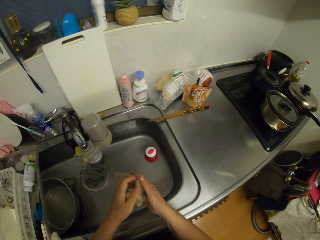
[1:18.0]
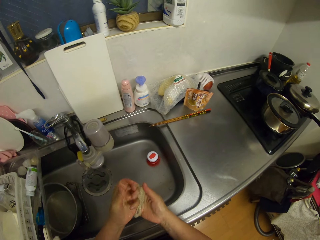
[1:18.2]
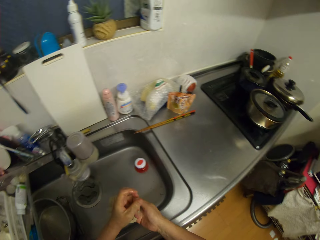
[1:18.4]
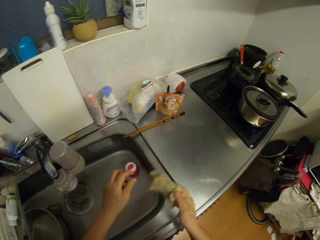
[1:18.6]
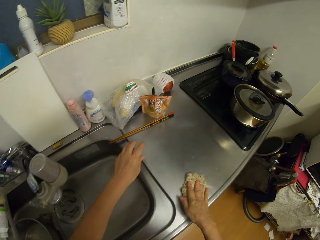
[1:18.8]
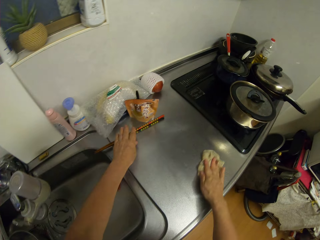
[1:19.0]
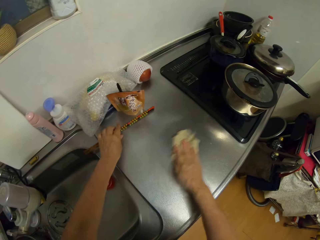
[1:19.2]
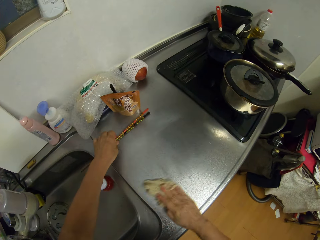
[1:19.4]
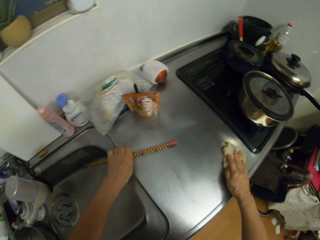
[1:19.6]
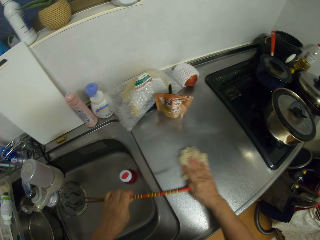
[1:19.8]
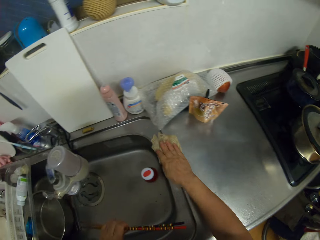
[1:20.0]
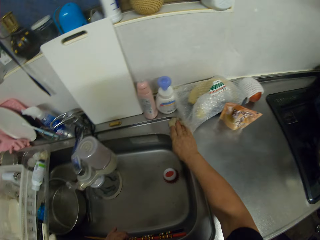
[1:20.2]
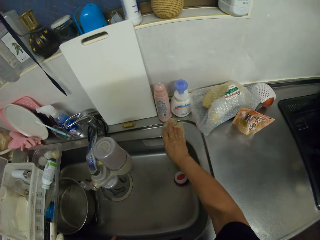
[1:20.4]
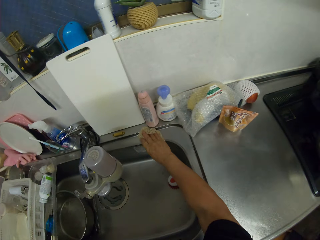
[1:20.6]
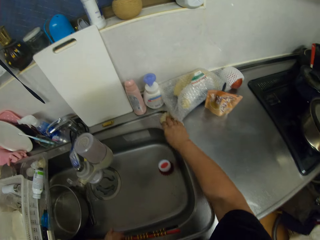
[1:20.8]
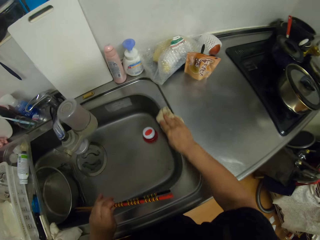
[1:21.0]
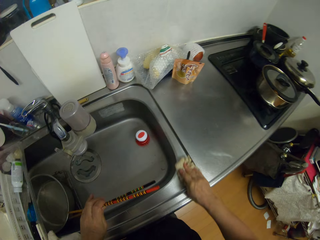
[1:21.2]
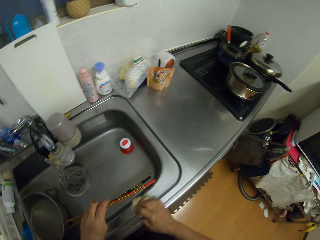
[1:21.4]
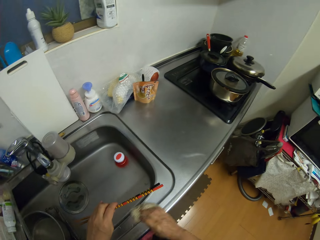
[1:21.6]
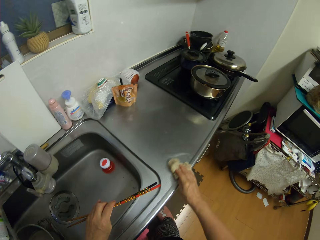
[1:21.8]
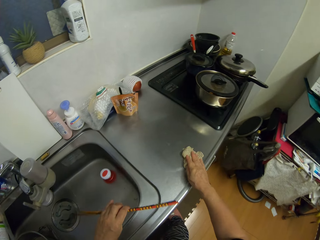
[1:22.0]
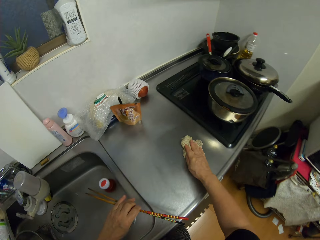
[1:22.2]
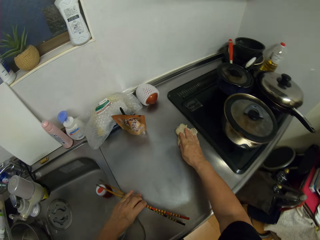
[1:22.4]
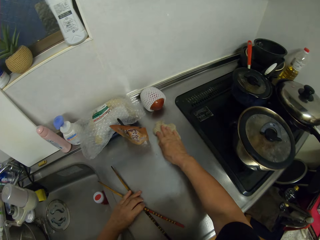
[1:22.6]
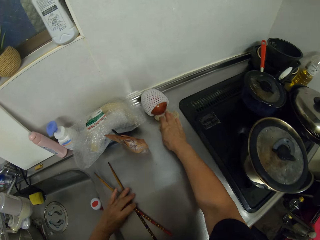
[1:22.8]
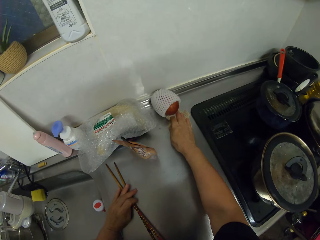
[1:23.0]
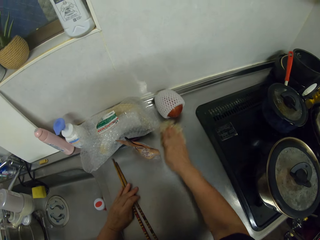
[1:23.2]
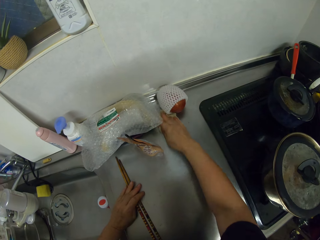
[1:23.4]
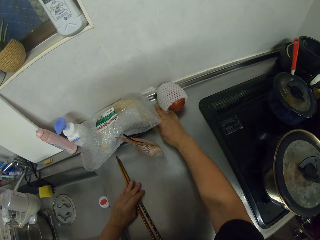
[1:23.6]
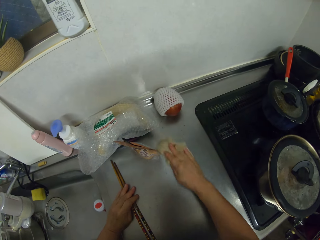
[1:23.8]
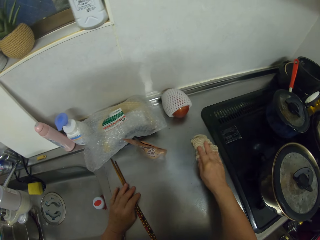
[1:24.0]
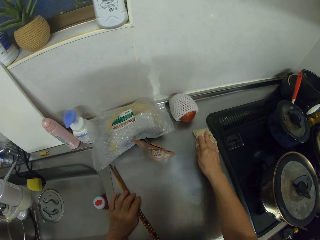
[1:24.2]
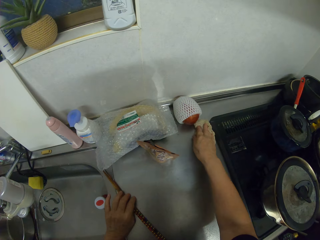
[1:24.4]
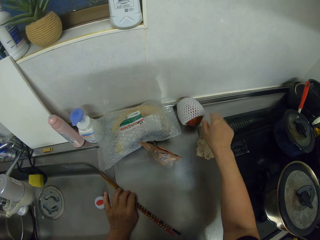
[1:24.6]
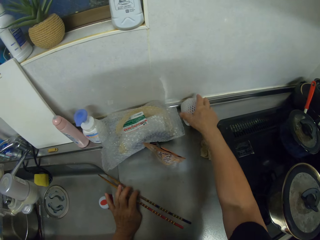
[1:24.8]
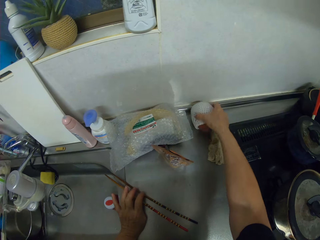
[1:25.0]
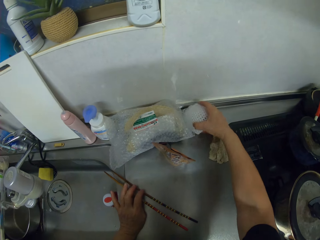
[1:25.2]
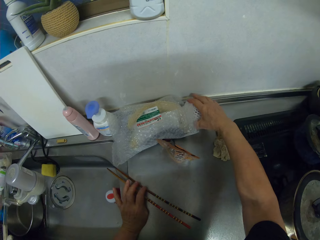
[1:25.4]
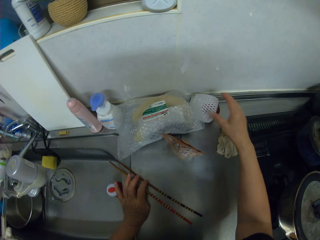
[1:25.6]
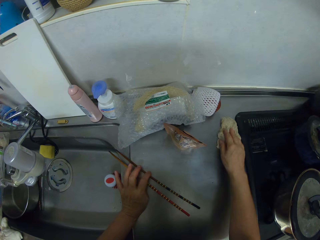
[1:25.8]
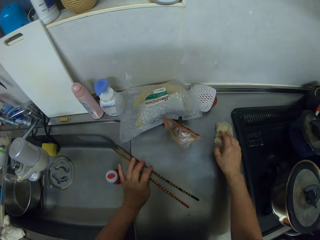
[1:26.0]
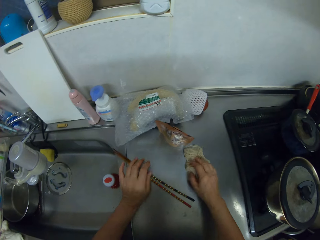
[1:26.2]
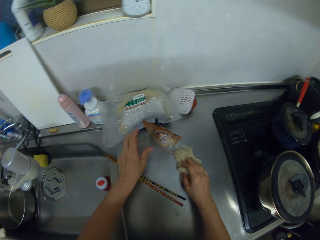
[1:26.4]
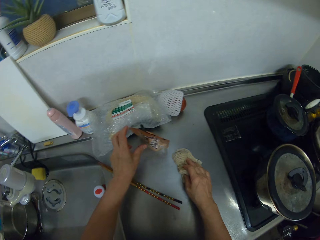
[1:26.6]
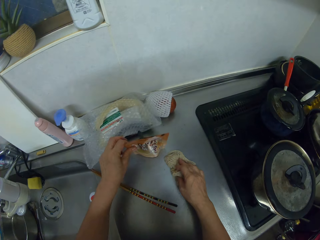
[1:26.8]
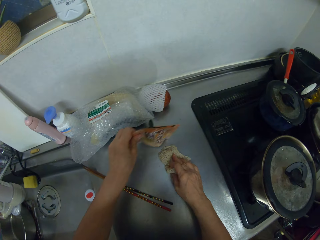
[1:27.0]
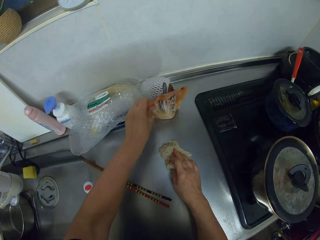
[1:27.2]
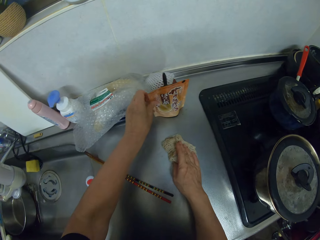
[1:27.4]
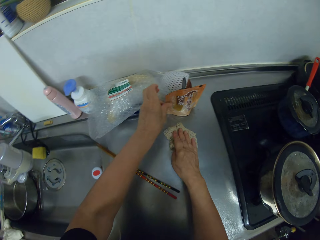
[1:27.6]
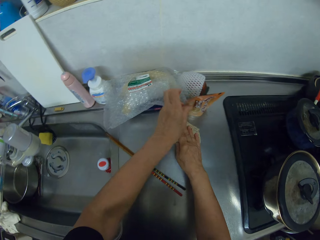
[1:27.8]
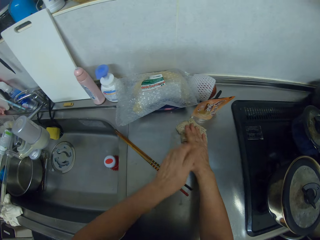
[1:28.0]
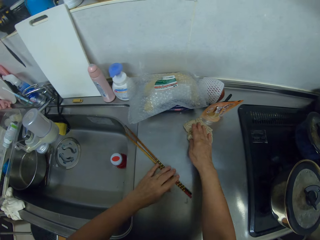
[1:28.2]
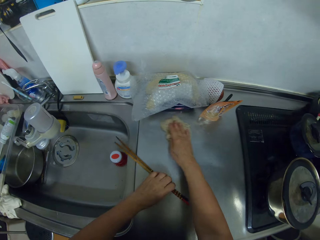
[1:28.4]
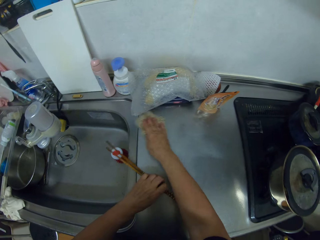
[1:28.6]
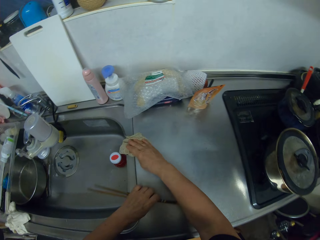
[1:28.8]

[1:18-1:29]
The camera wearer wipes the sink counter top with a cloth or towel.

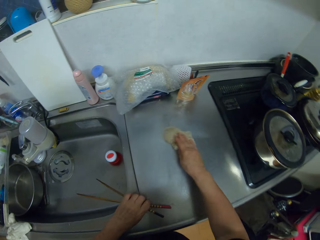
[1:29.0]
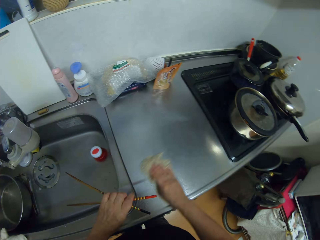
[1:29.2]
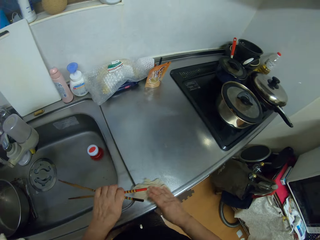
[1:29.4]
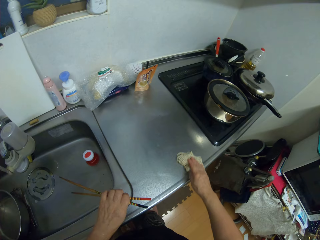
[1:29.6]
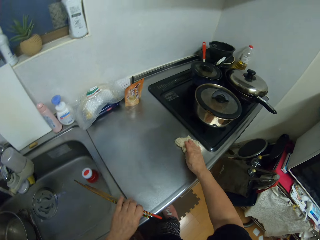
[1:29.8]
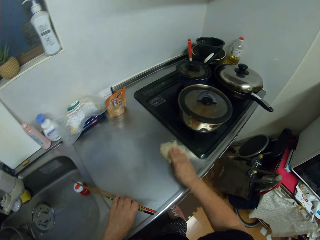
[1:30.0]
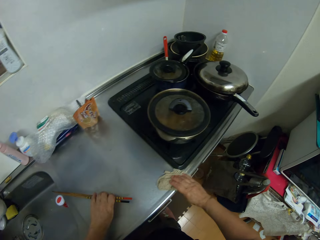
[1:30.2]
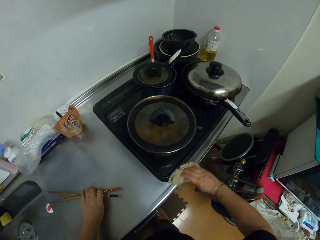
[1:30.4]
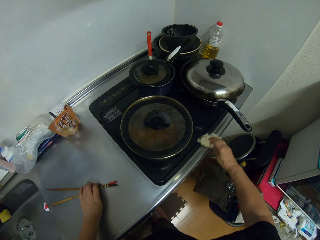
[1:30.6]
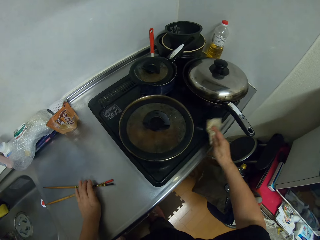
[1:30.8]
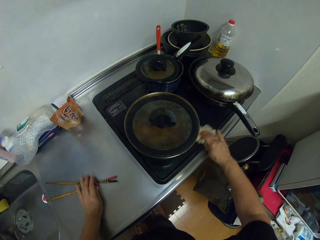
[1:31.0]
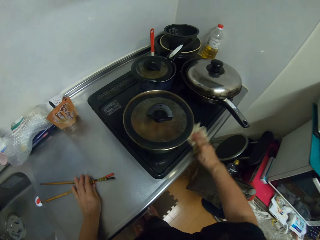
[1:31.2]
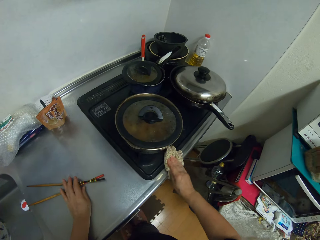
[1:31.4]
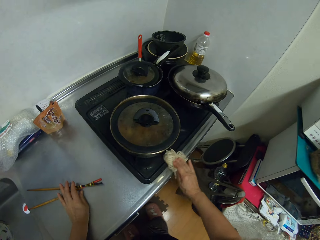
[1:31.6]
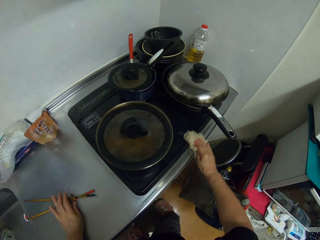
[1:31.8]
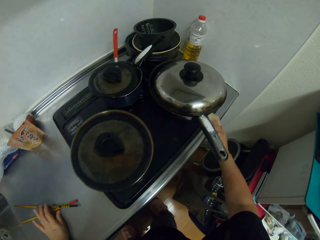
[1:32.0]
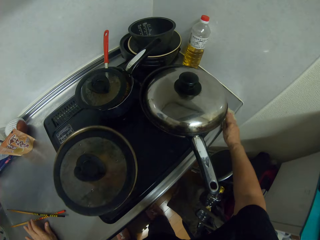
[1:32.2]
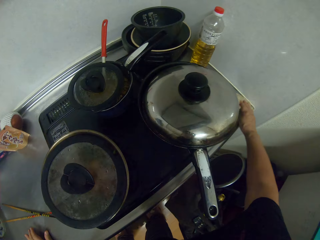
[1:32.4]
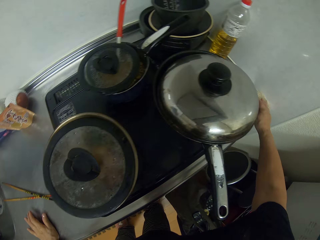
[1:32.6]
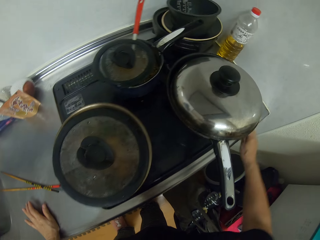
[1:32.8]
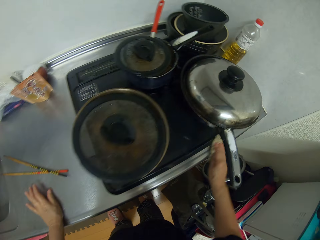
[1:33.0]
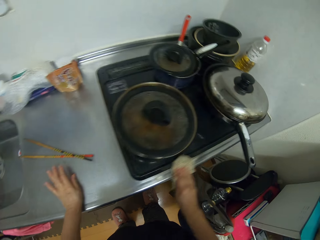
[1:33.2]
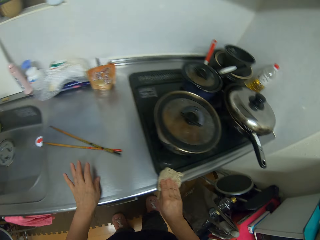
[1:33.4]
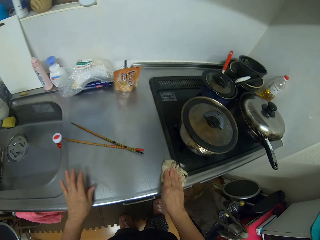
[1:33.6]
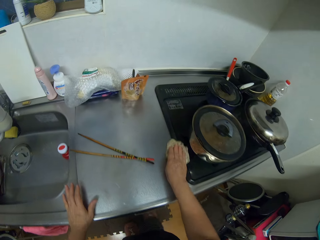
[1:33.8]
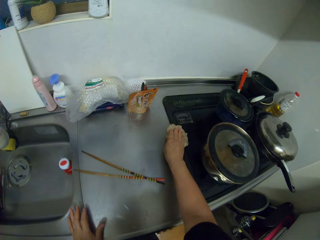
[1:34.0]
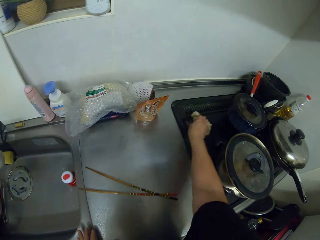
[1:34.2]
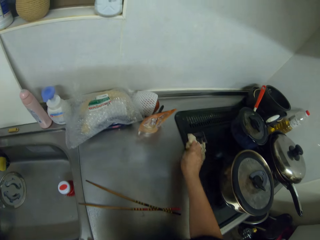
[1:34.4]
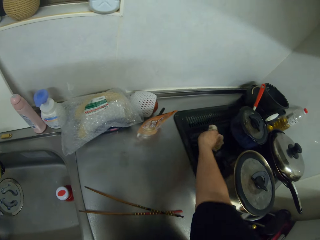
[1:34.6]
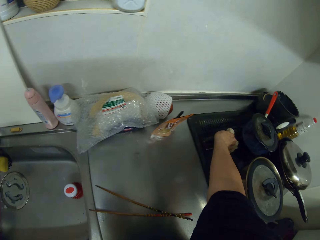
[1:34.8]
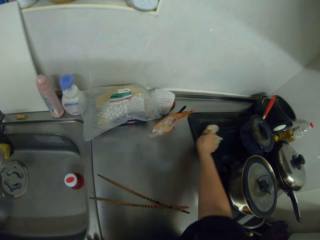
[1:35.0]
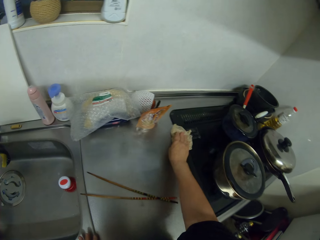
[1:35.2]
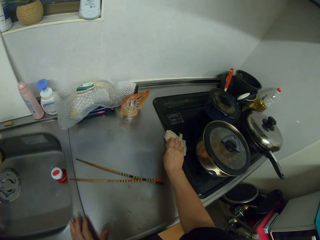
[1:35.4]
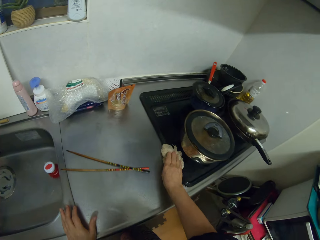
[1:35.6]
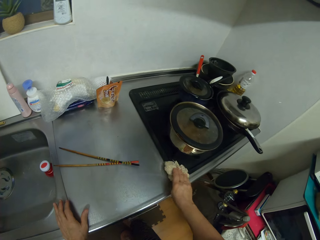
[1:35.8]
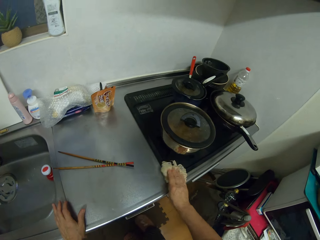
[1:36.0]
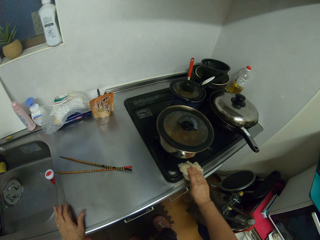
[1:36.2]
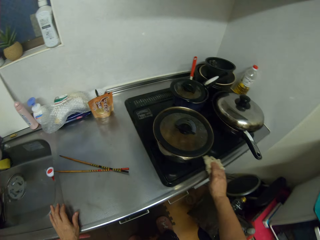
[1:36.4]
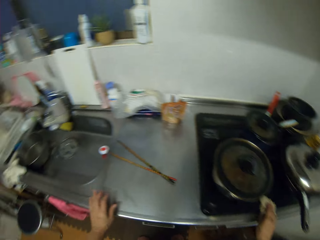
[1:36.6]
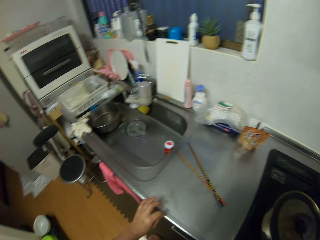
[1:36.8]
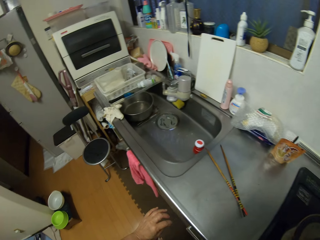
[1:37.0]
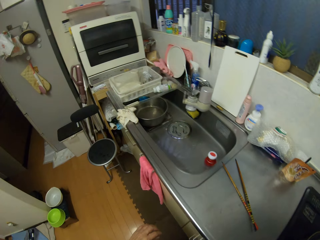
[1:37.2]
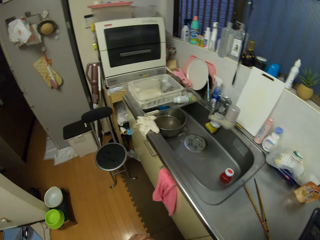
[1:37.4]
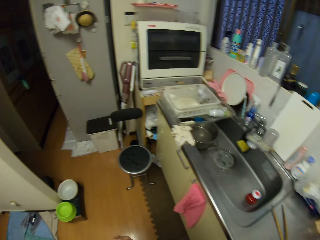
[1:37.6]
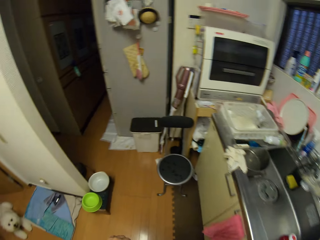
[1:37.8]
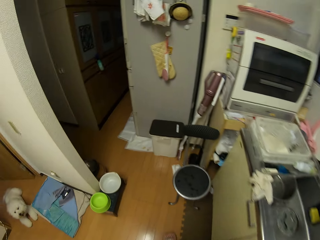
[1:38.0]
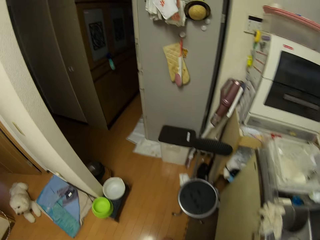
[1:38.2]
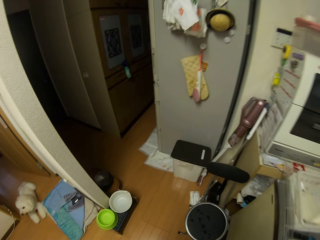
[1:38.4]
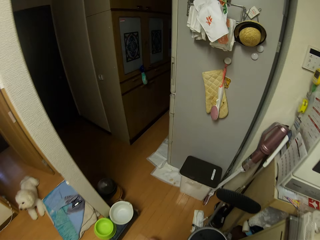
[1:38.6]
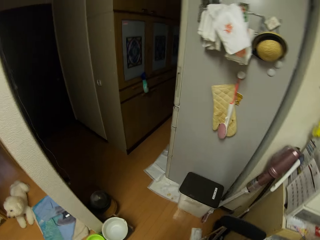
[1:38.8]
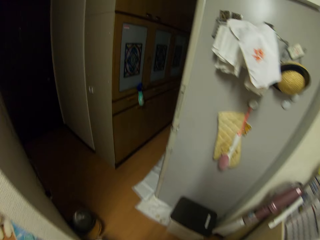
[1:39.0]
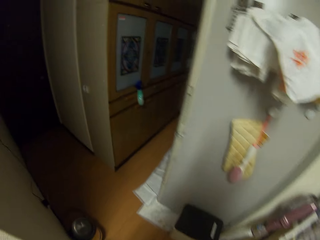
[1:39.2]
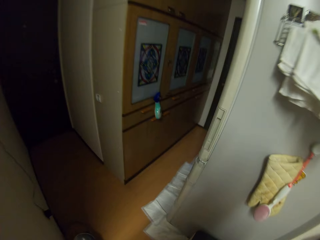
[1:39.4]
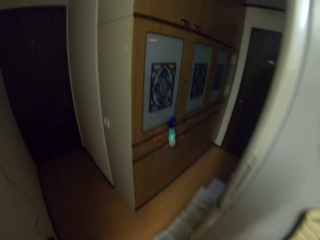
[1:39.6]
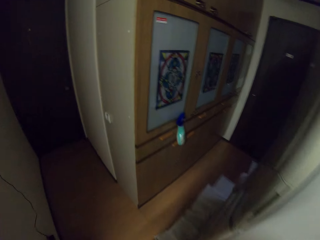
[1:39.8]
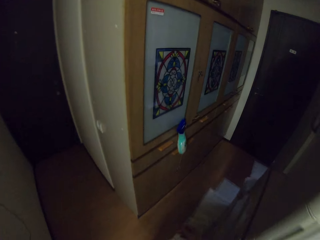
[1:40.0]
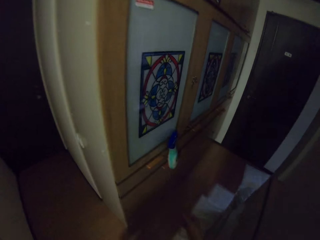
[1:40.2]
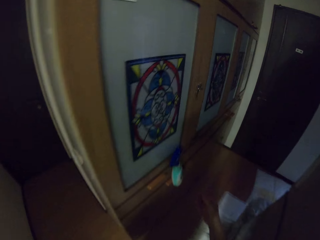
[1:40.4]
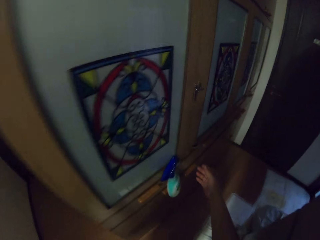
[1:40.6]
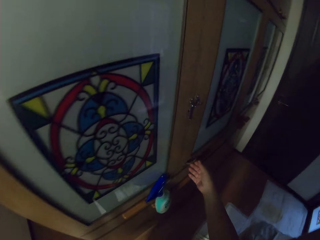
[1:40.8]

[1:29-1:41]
The camera wearer walks around the room.
